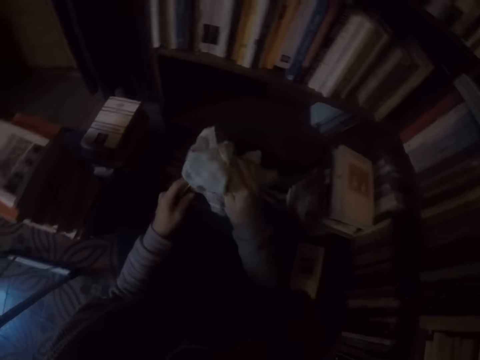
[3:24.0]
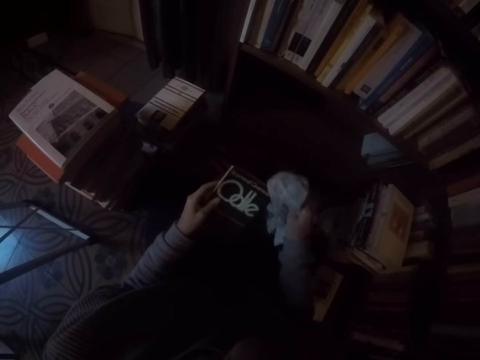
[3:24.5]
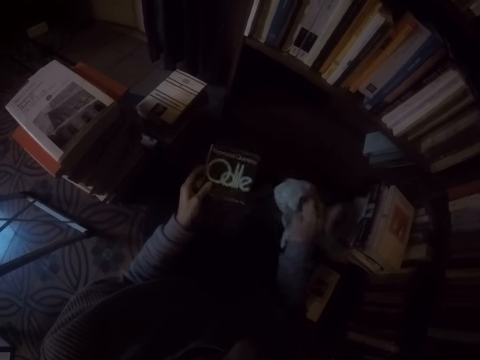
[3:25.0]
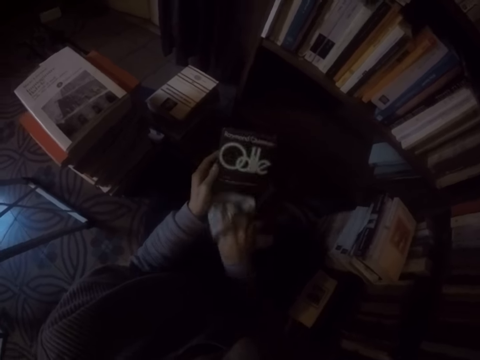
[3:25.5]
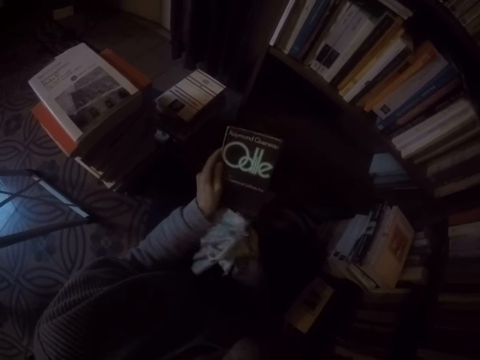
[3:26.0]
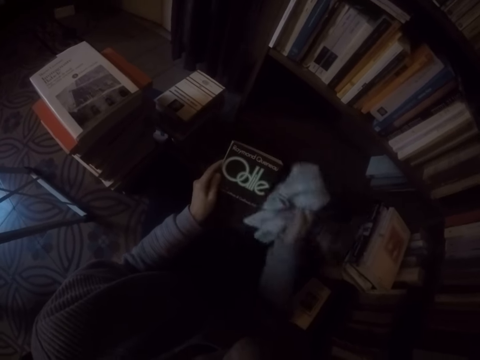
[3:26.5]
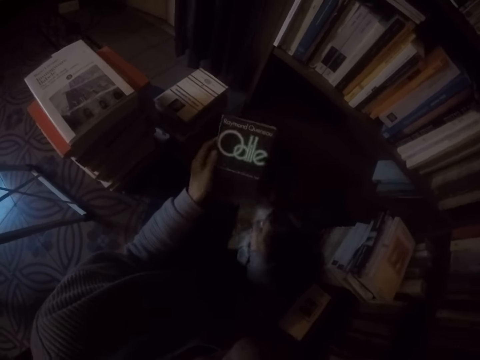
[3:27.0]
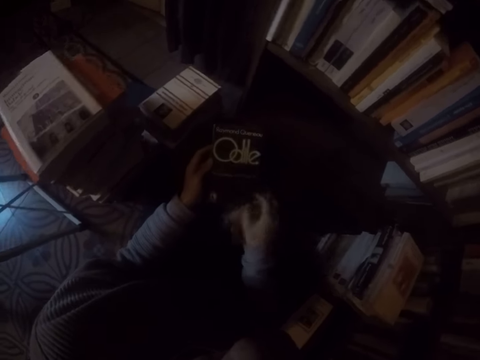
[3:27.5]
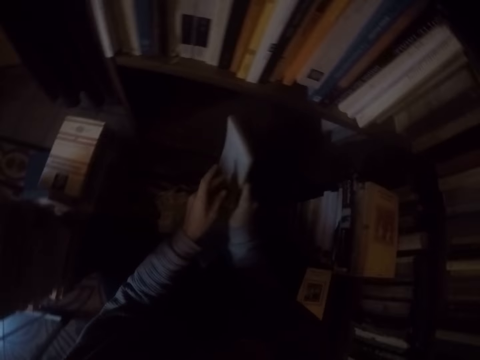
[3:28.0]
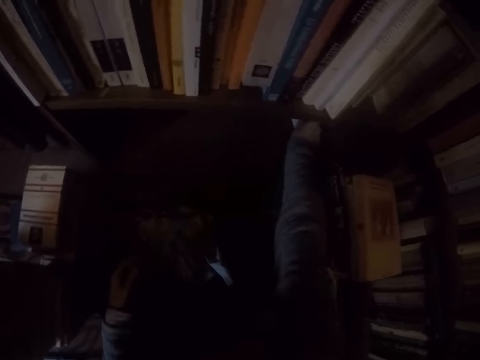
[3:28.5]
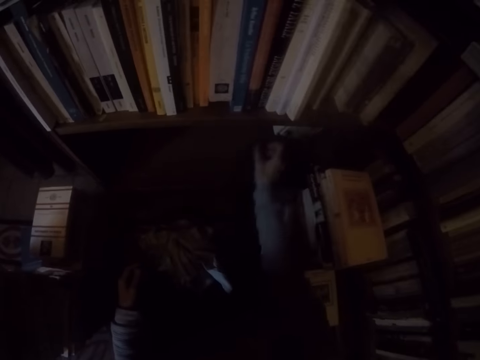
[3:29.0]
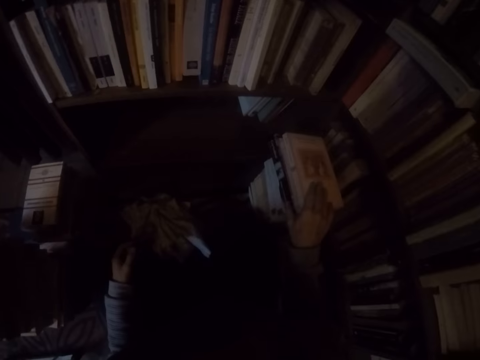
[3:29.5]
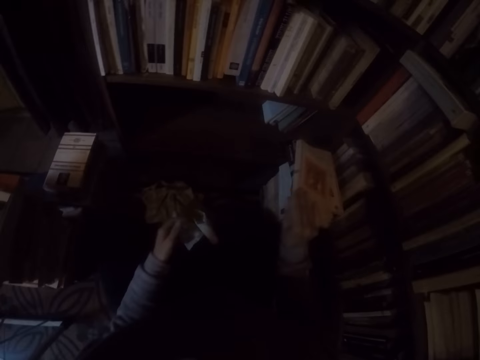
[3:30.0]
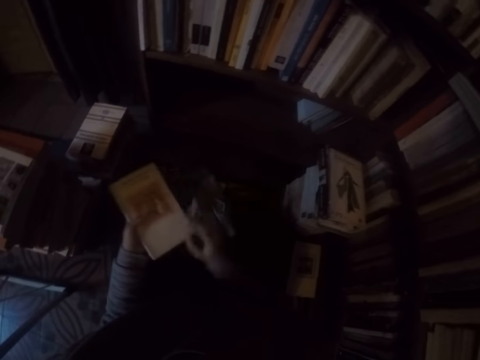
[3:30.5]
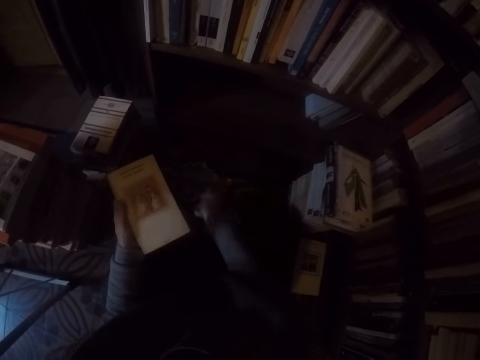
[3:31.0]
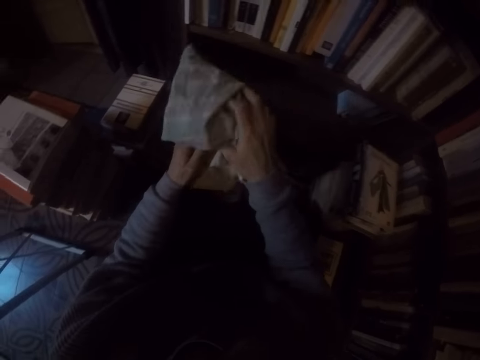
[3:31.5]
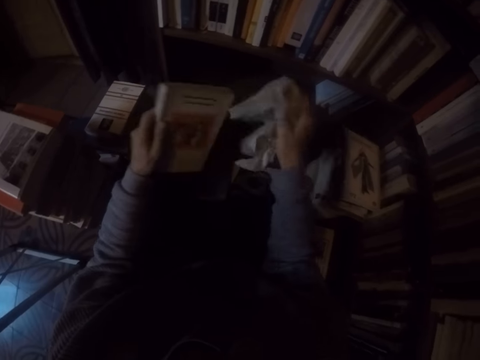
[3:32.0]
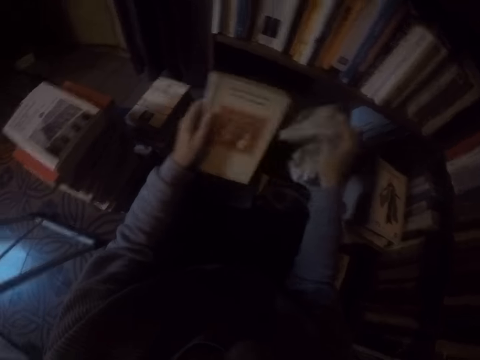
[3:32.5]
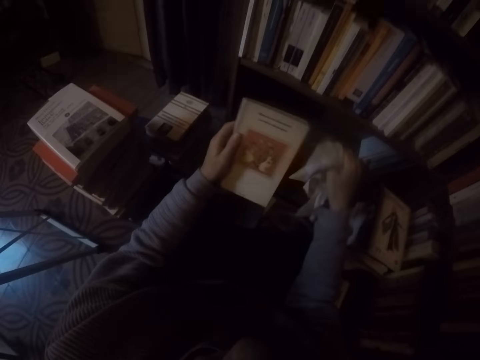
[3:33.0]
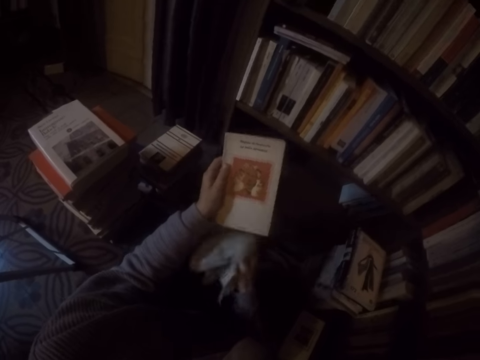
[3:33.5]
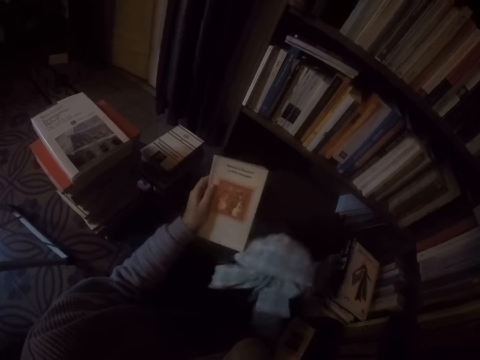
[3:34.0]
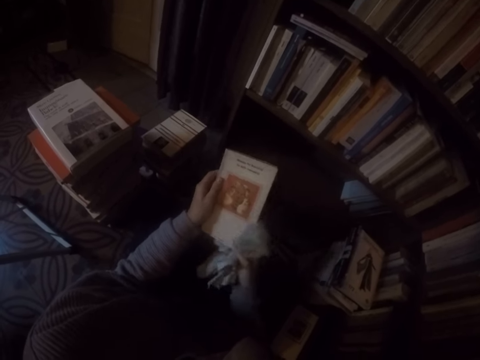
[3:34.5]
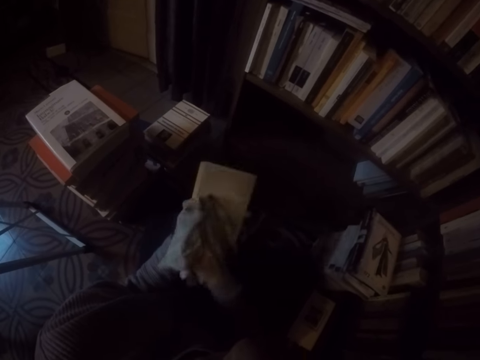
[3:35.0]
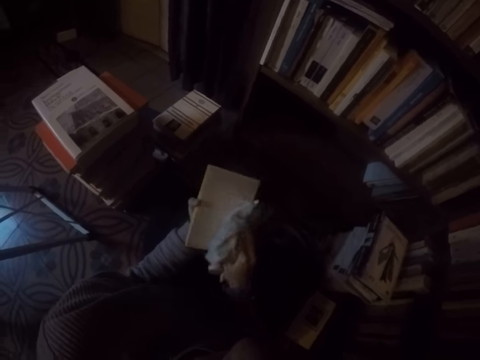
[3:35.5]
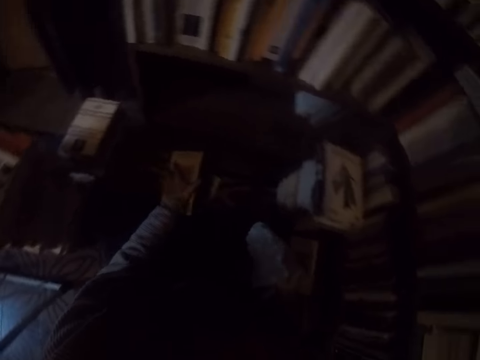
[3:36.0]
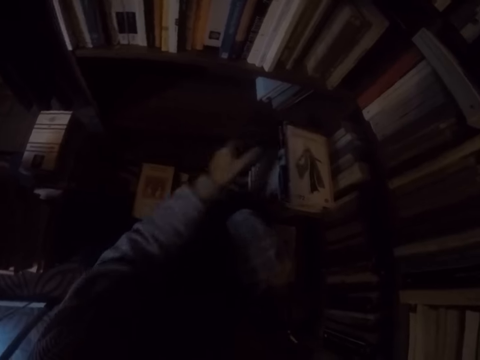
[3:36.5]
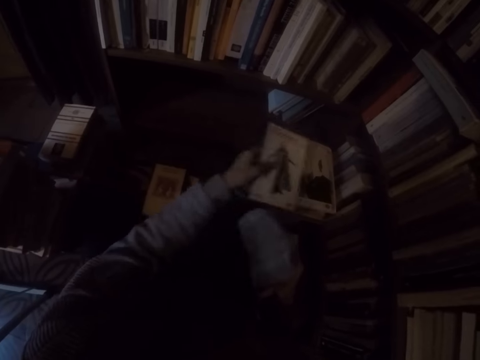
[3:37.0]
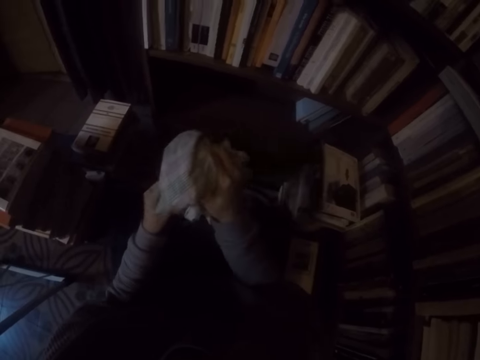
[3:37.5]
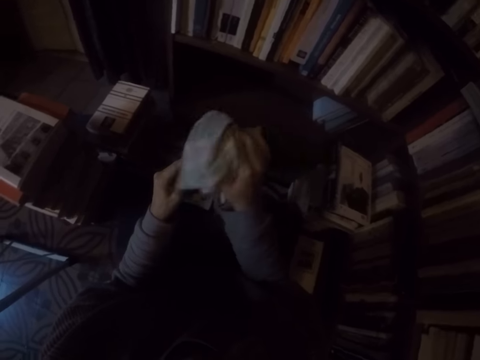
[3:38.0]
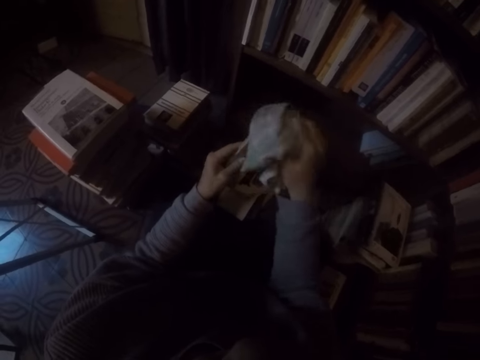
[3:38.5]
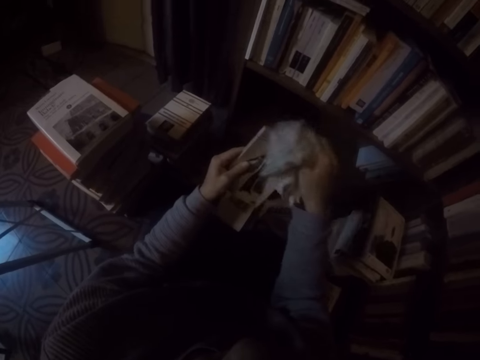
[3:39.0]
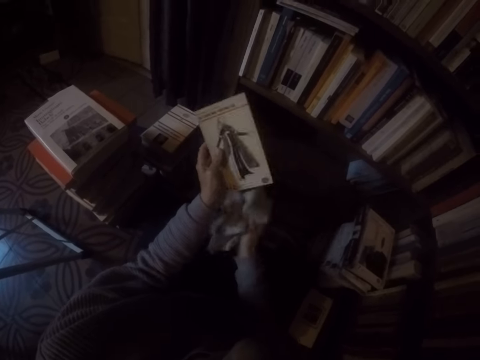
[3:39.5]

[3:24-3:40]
The camera wearer wipes the book with the rag in her right hand. She drops the rag in her right hand on the ground. She passes the book in her left hand to her right hand. She places the book into the shelf with her right hand. She picks up a book on the ground with her right hand. She passes the book in her right hand to her left hand. She picks up the rag on the ground with her right hand. She wipes the book with the rag in her right hand. She drops the book in her left hand on the ground. She picks up a book on the ground with her left hand. She wipes the book with the rag in her right hand.

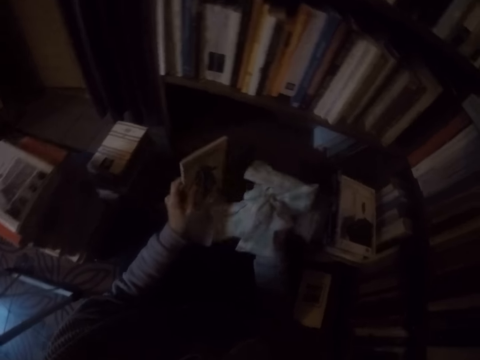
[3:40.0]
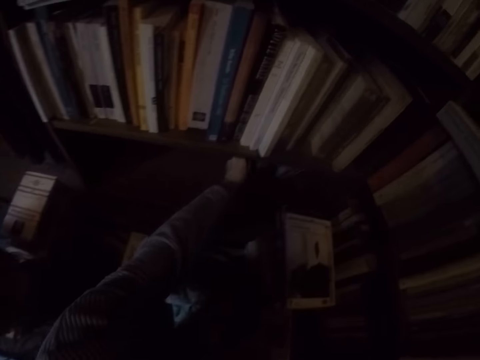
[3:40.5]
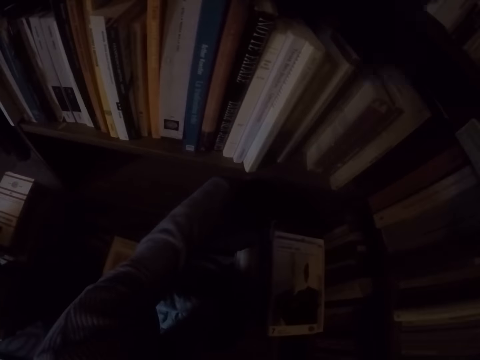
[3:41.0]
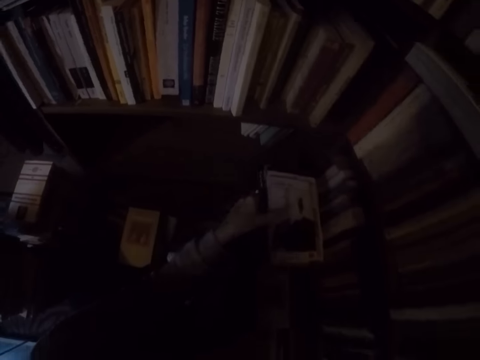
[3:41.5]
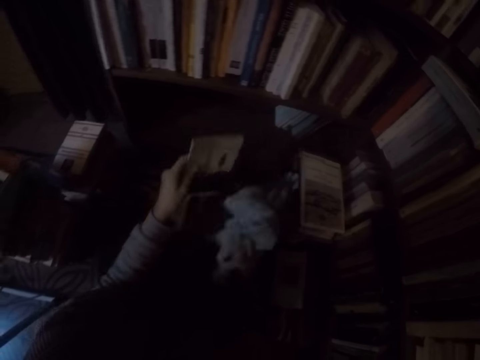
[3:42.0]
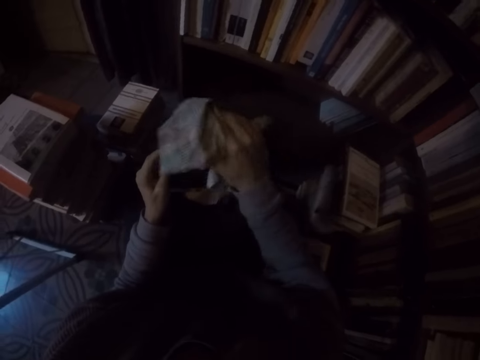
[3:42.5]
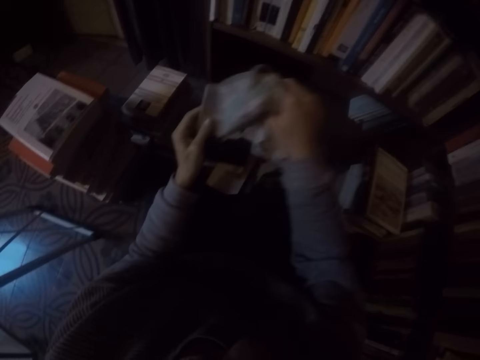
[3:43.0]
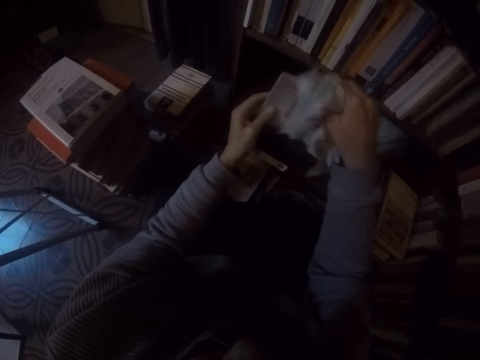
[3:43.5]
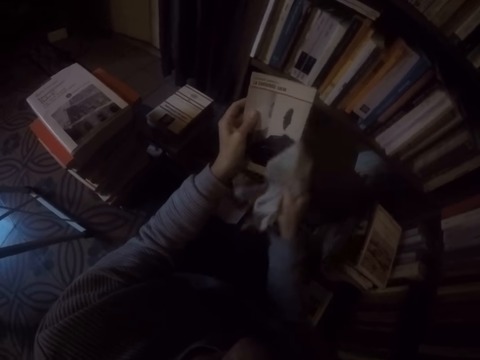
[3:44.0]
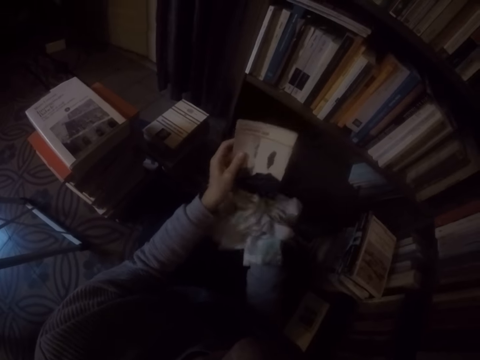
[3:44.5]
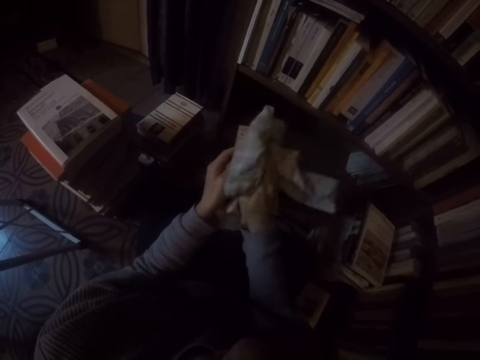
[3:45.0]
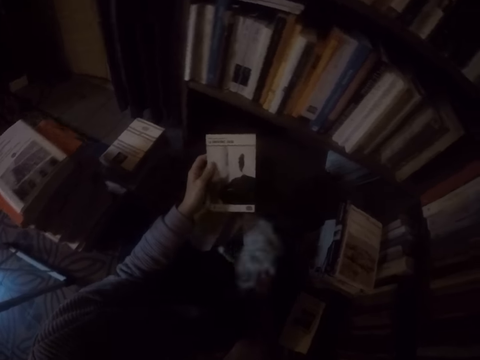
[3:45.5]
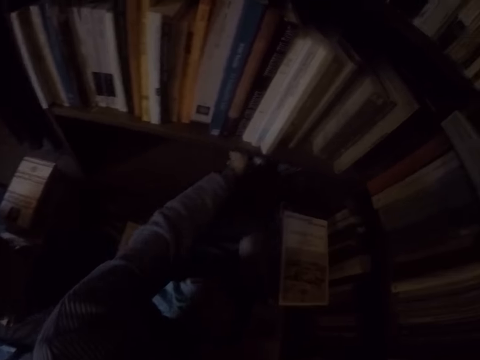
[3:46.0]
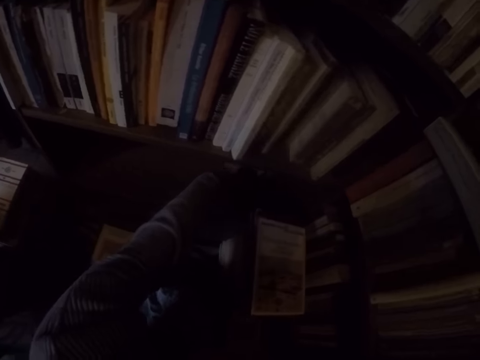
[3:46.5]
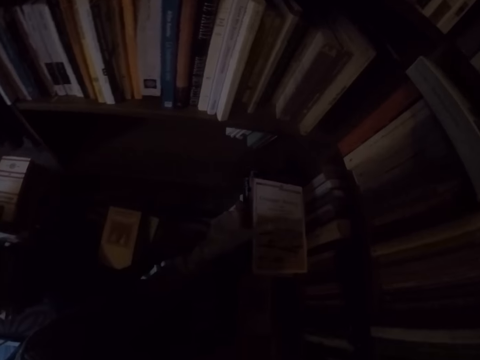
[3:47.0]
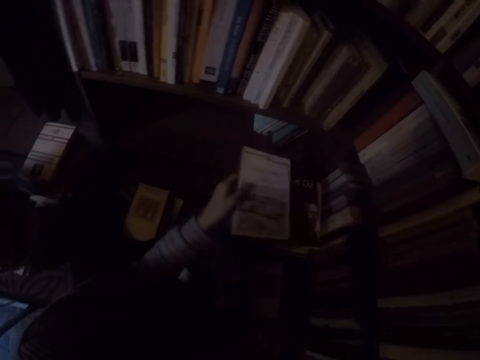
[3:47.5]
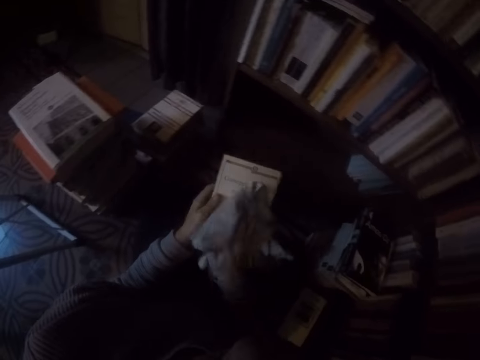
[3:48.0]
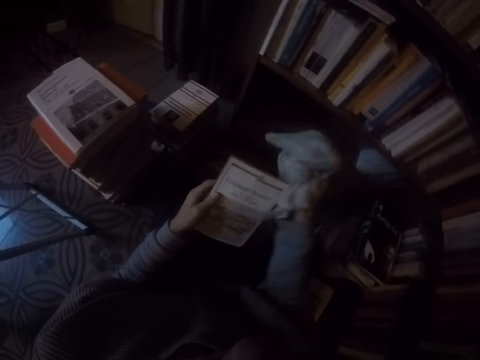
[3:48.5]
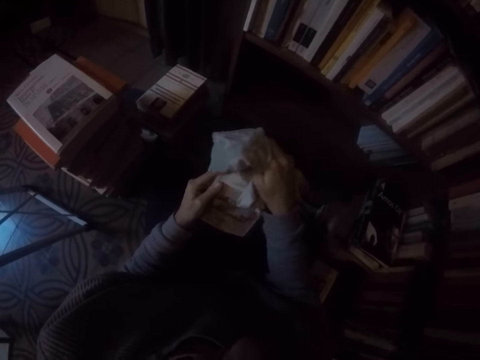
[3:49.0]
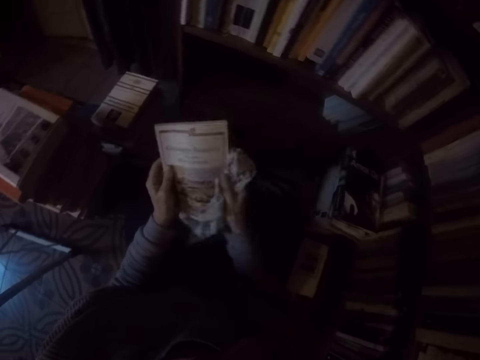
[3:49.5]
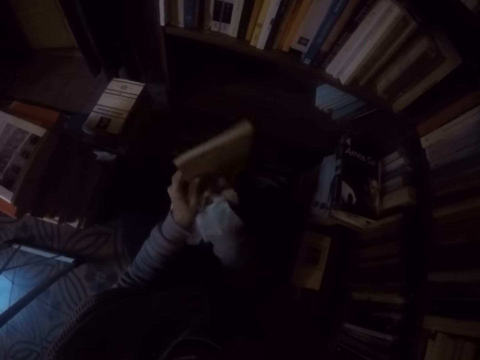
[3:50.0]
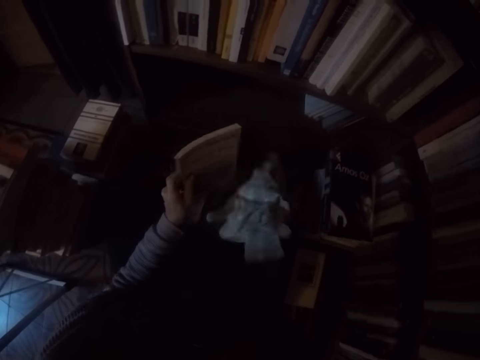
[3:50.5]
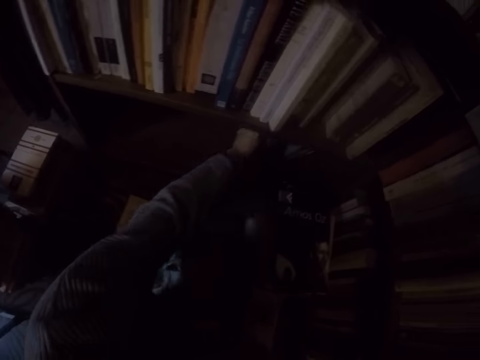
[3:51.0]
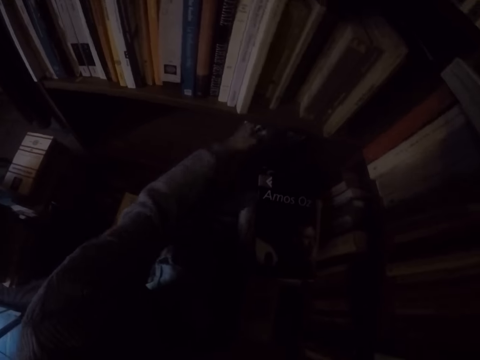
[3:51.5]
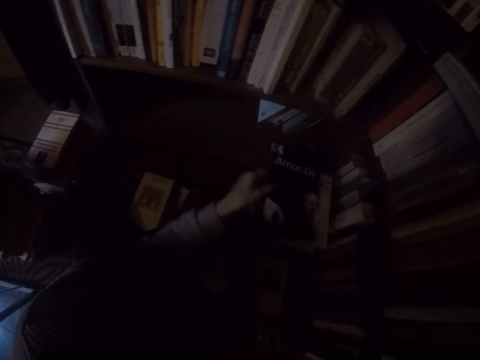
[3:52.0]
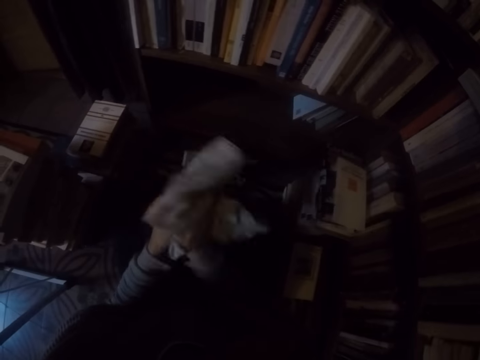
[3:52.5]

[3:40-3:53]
The camera wearer places the book in her left hand into the shelf. She picks up a book on the ground with her left hand. She wipes the book with the rag in her right hand. She places the book in her left hand into the shelf. She picks up a book on the ground with her left hand. She wipes the book with the rag in her right hand. She places the book in her left hand into the shelf. She picks up a book on the ground with her left hand. She wipes the book with the rag in her right hand.
